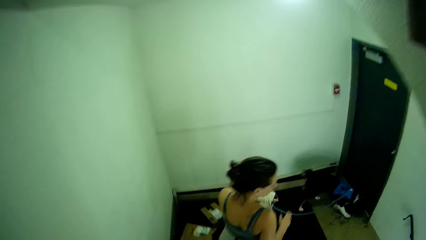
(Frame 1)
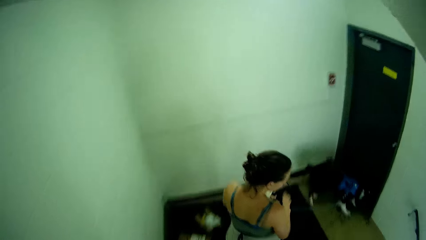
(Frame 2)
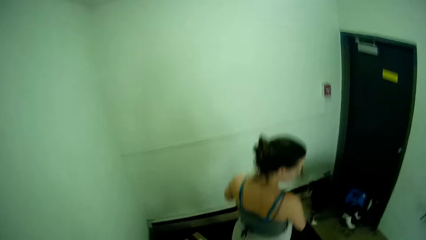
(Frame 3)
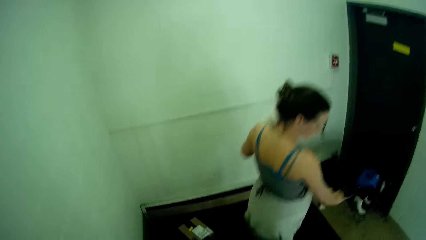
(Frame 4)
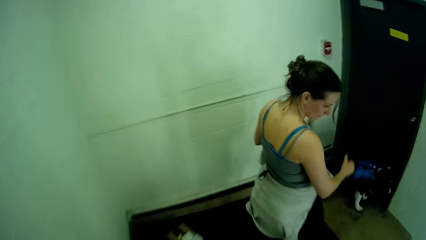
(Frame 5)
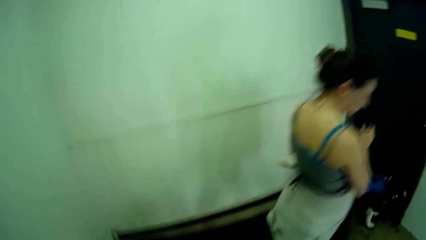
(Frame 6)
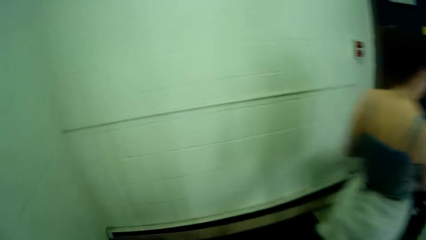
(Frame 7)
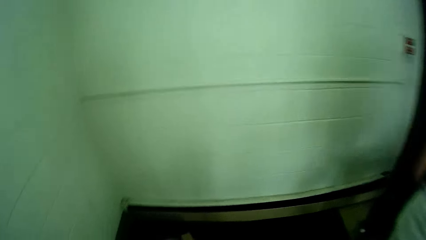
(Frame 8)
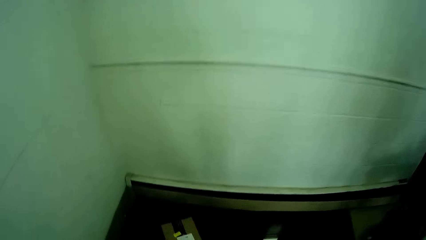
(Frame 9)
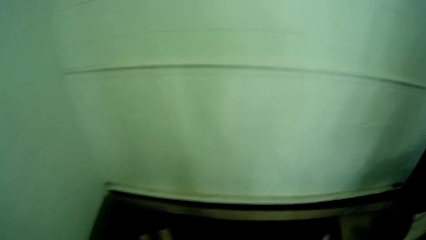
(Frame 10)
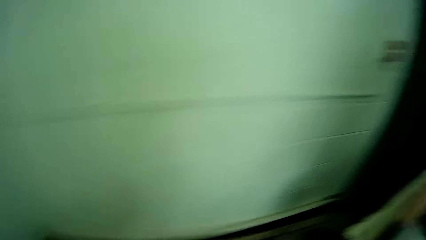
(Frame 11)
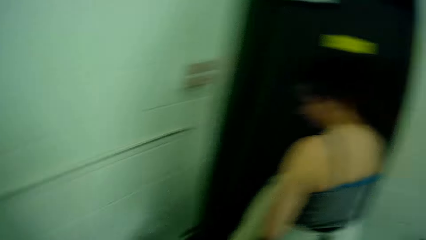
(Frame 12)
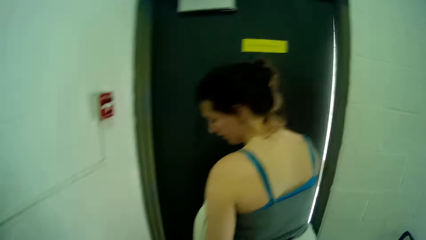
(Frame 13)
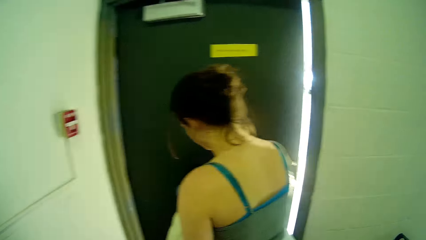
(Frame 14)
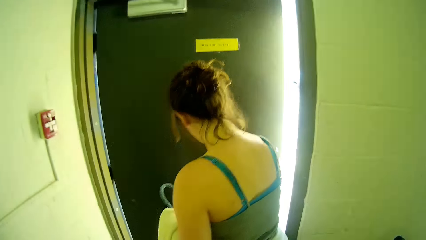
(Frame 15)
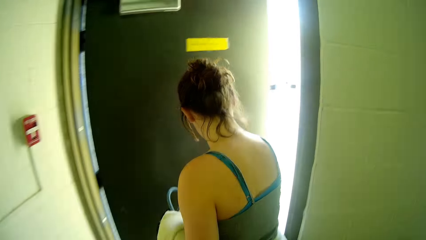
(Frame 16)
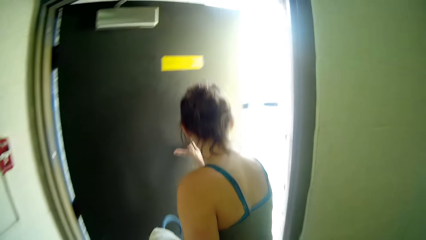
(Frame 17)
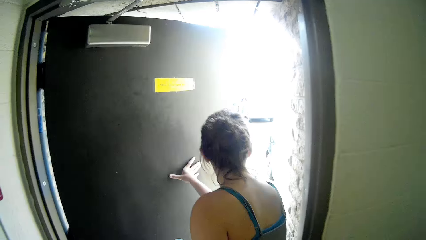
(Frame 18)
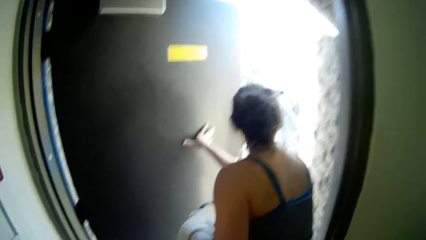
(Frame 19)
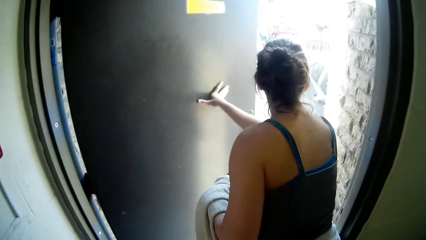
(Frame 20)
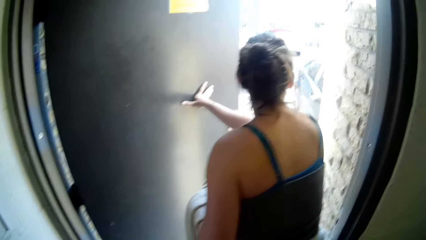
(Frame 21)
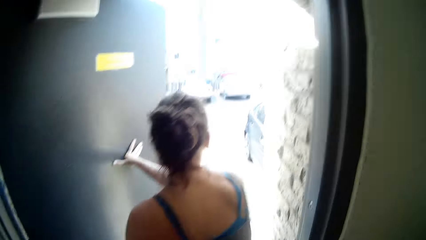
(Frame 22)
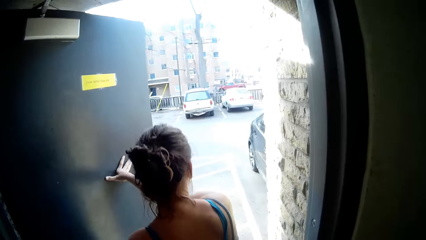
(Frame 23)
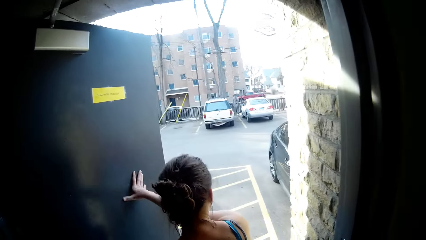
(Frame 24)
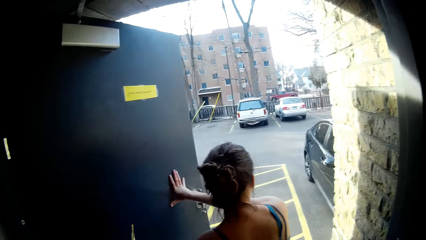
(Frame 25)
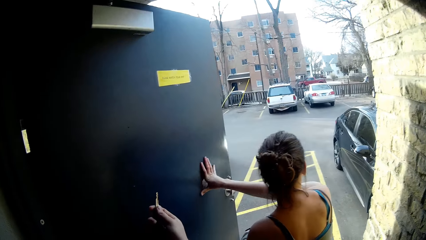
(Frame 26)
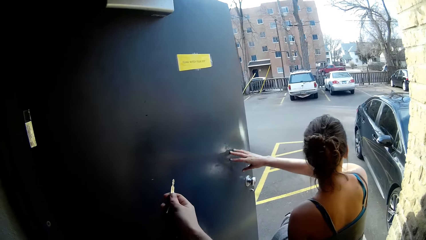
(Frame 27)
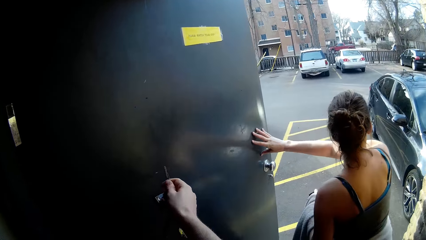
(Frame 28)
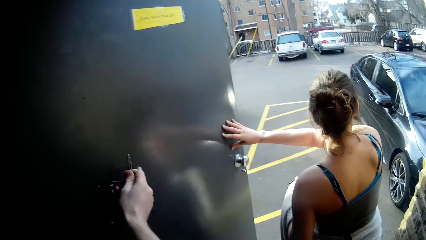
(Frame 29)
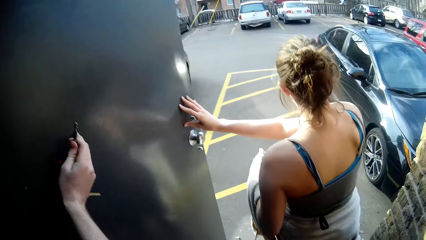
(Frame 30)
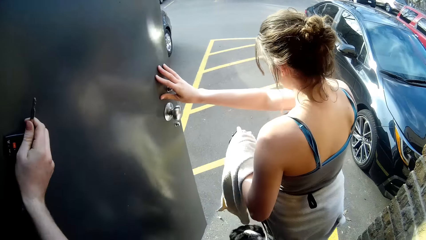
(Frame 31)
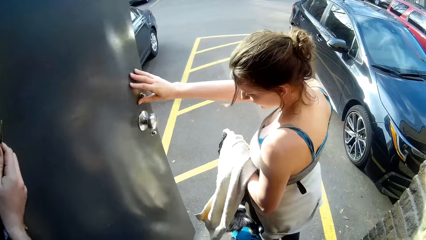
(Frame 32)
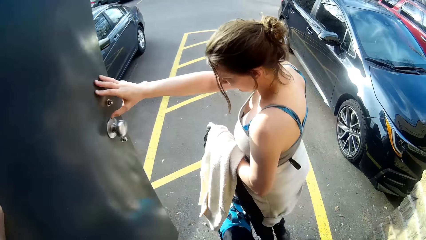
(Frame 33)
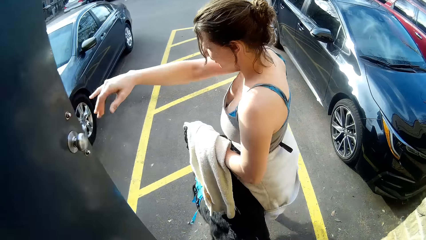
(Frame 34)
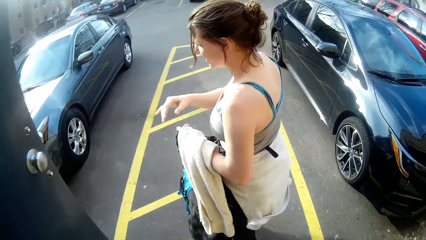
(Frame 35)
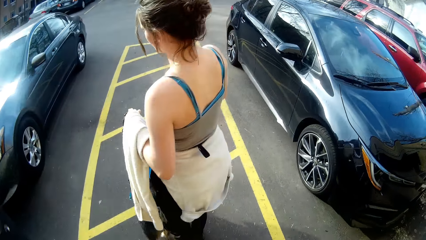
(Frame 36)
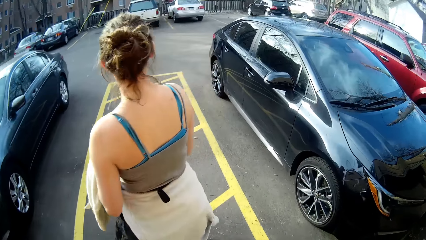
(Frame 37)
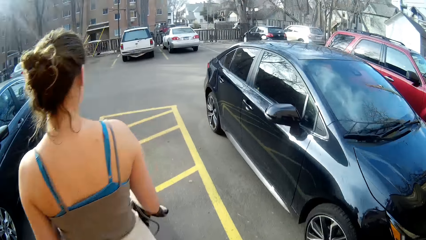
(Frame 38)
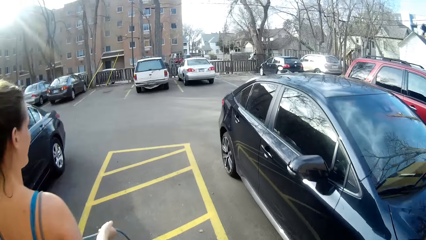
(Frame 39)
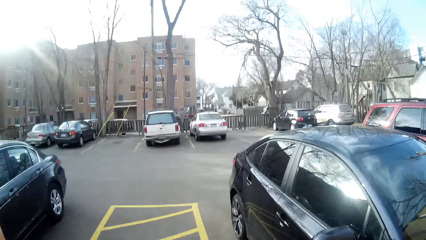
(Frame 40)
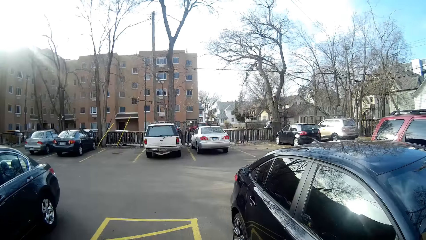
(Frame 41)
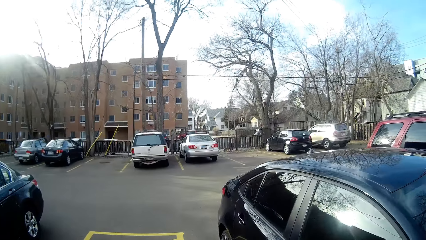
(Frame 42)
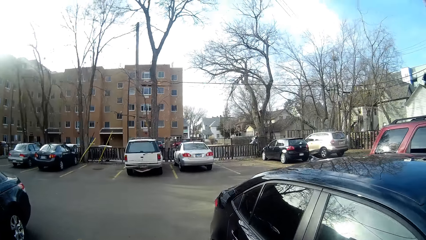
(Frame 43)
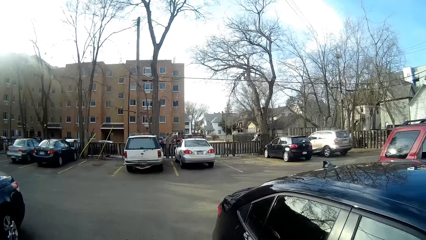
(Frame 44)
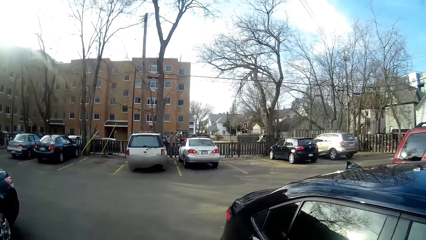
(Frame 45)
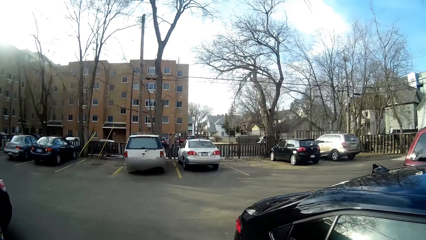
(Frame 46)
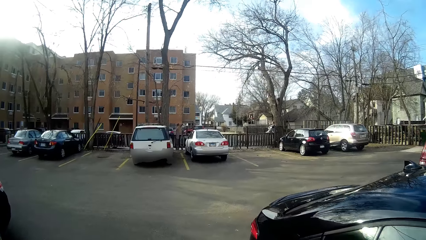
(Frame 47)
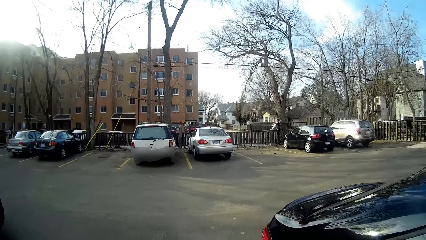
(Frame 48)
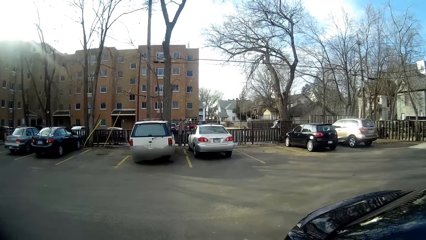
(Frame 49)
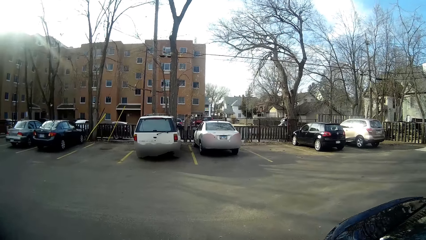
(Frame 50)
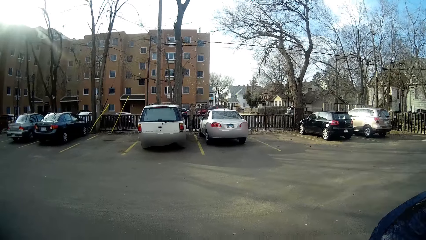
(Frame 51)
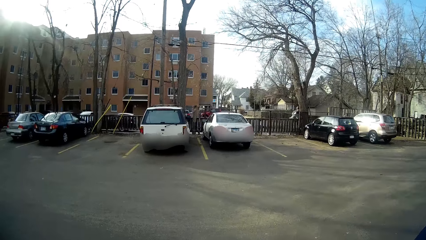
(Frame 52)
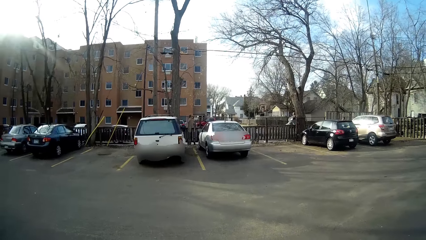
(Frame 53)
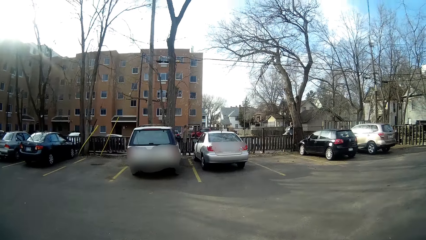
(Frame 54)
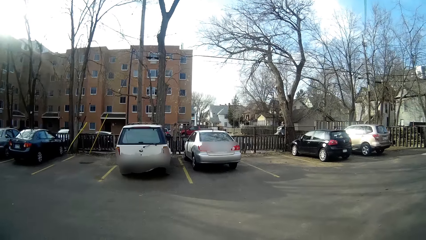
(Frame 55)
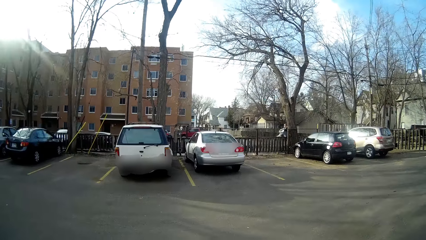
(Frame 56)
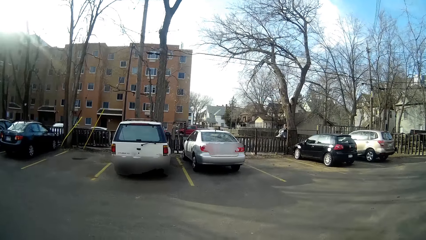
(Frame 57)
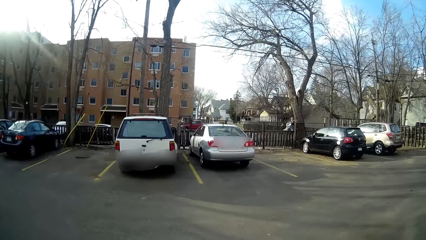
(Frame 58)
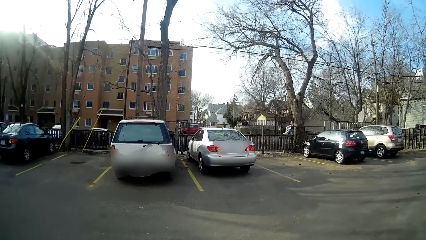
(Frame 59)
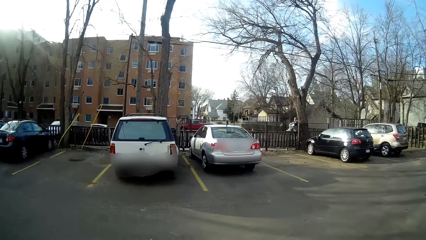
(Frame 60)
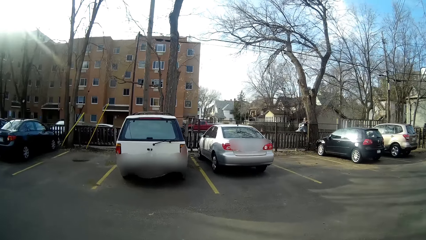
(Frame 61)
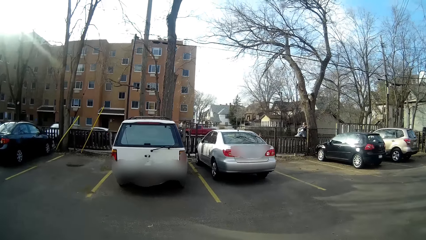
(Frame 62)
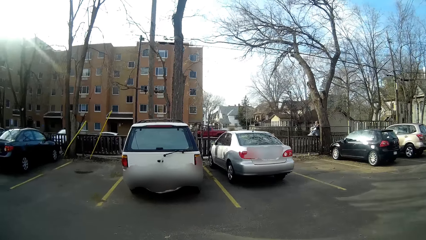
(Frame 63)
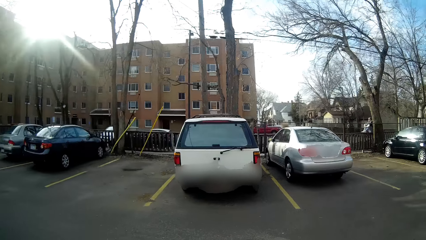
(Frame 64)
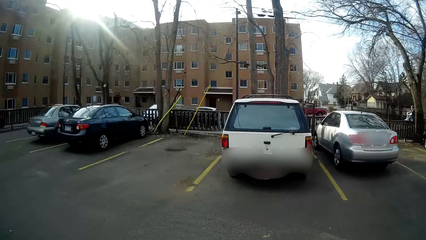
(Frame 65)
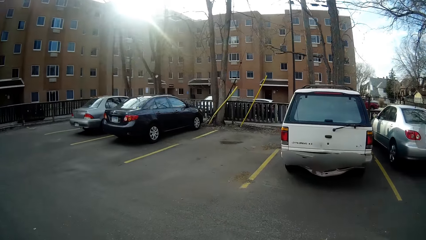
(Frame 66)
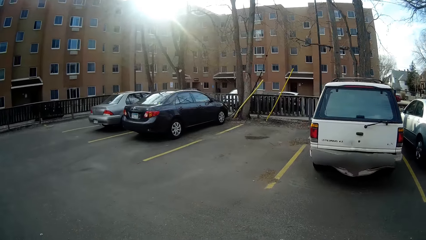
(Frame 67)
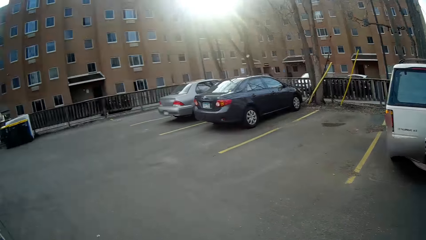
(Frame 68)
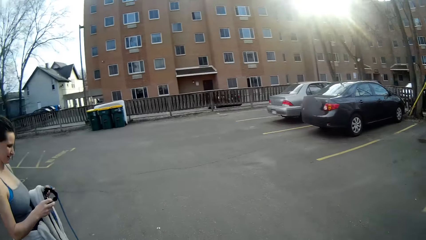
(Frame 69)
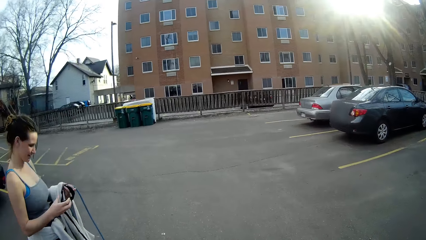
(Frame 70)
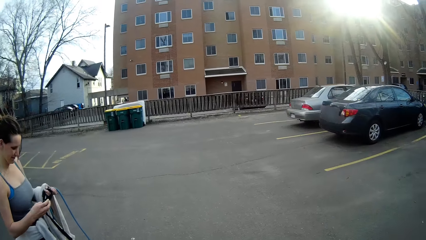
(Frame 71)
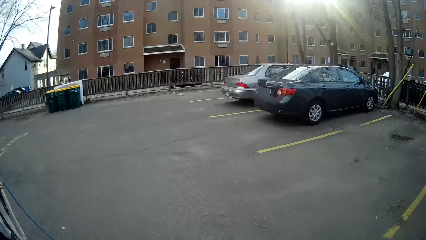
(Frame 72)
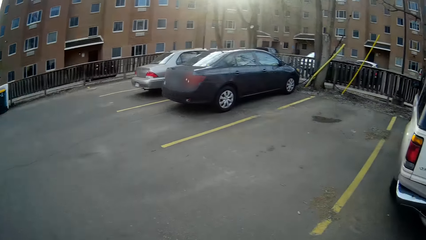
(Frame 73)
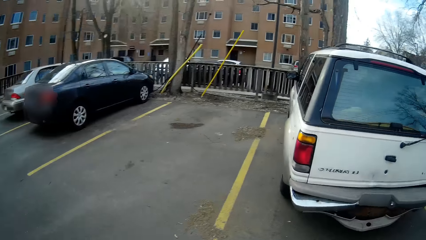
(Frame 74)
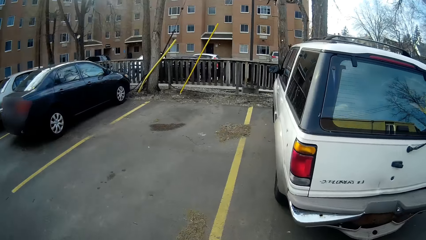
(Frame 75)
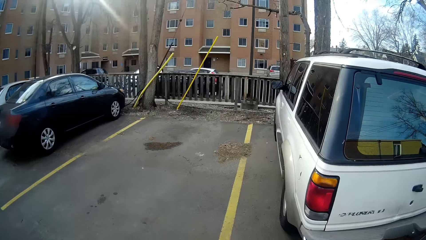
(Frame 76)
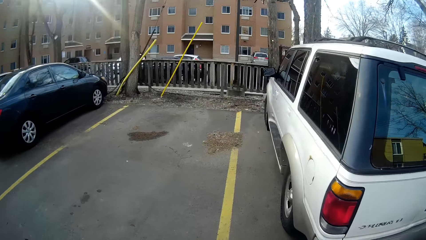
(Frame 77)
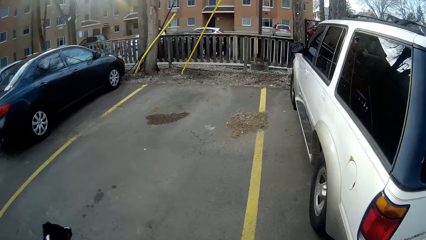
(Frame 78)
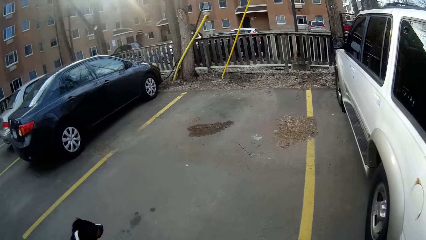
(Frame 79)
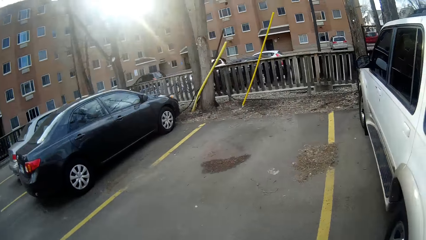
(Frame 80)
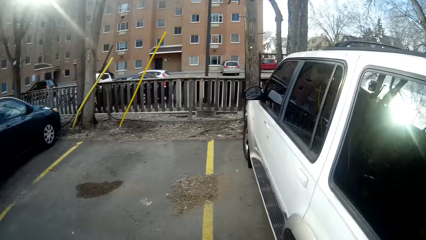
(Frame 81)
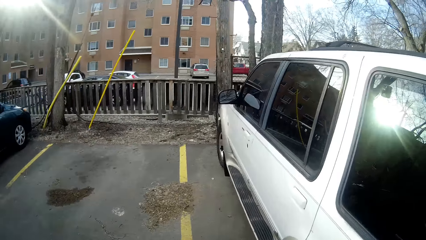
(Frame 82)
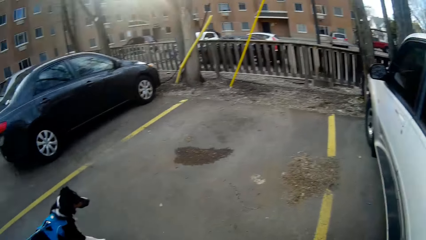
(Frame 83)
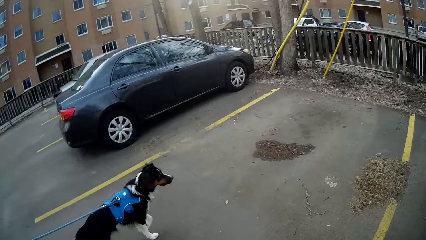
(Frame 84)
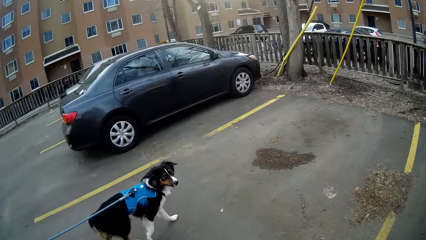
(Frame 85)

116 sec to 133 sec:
The lady opens the exit door and walks outside the building in the parking lot. The camera wearer walks in the parking lot. The lady moves around. The camera wearer looks at the lady. They turn and walk towards the car.
